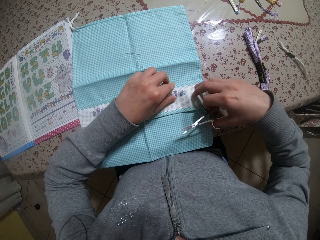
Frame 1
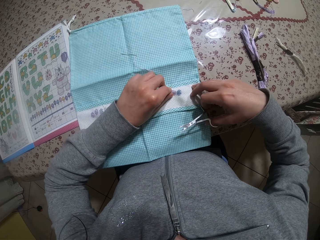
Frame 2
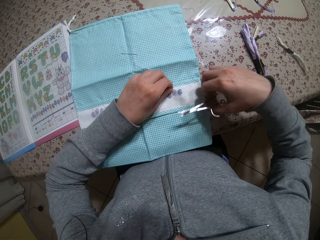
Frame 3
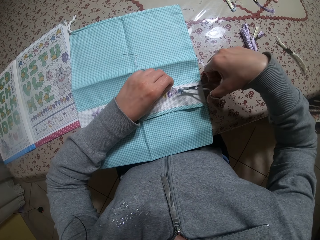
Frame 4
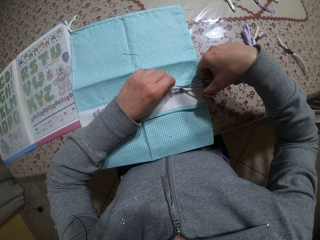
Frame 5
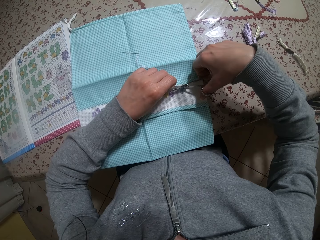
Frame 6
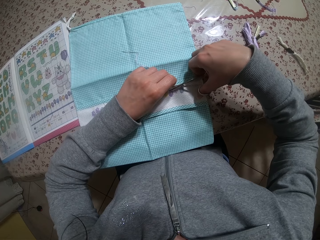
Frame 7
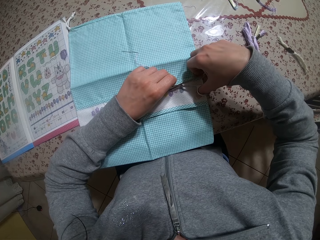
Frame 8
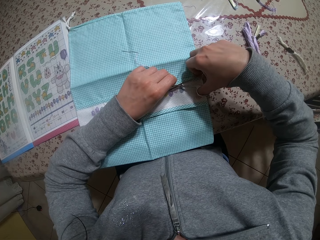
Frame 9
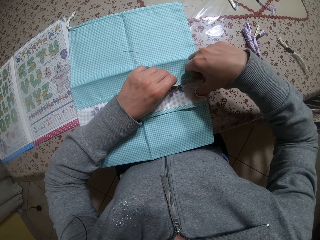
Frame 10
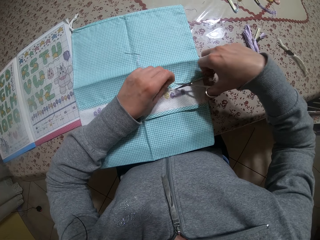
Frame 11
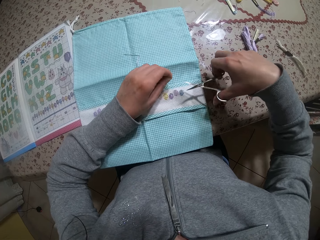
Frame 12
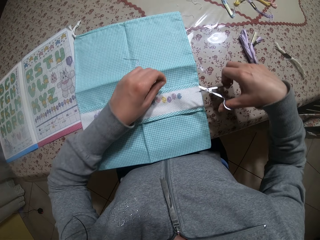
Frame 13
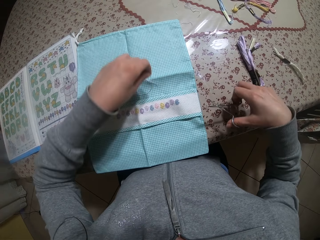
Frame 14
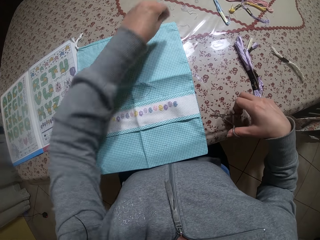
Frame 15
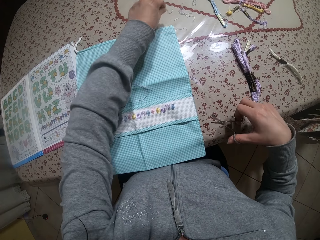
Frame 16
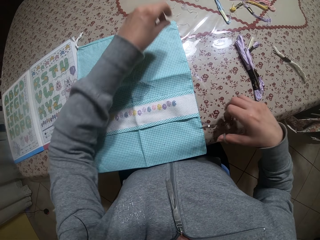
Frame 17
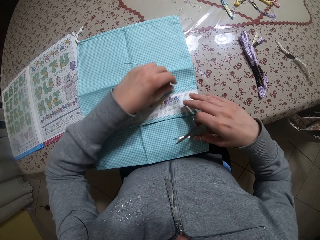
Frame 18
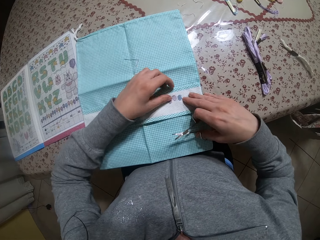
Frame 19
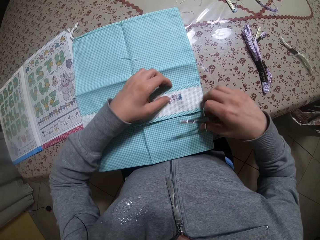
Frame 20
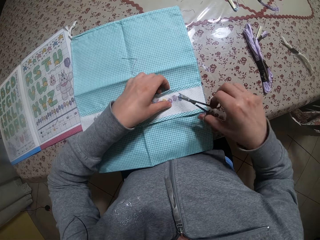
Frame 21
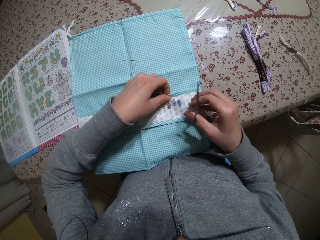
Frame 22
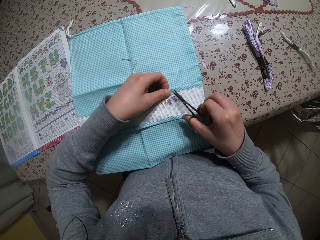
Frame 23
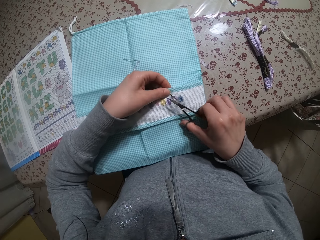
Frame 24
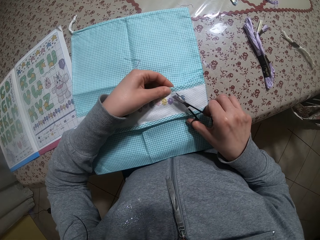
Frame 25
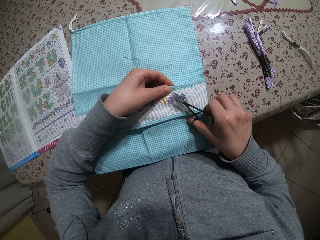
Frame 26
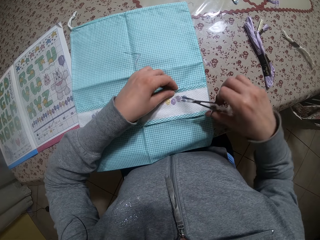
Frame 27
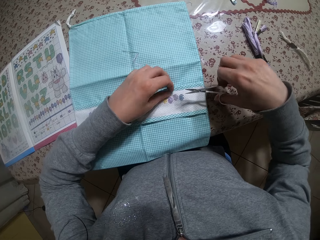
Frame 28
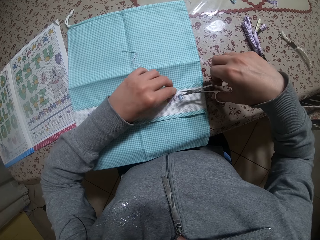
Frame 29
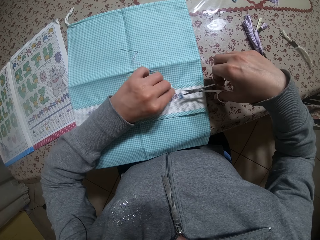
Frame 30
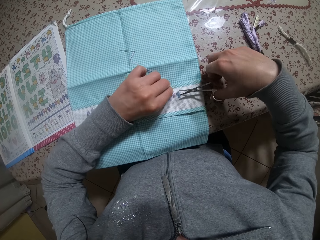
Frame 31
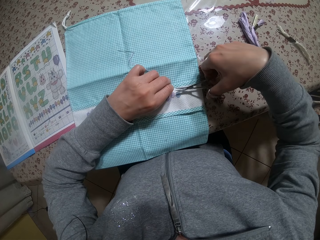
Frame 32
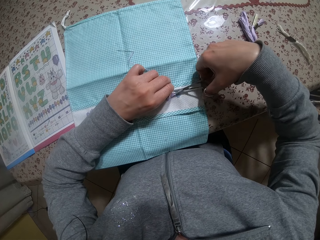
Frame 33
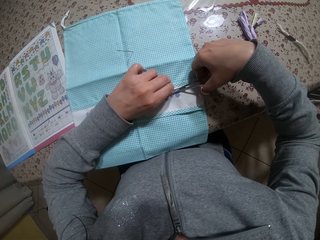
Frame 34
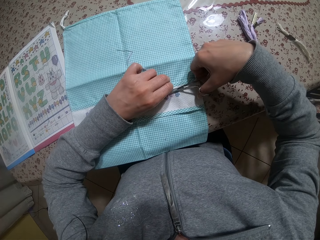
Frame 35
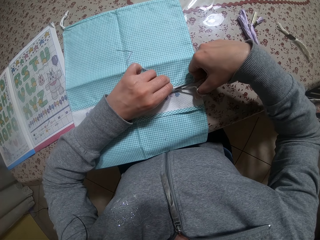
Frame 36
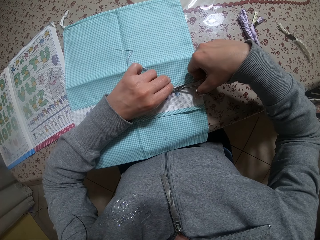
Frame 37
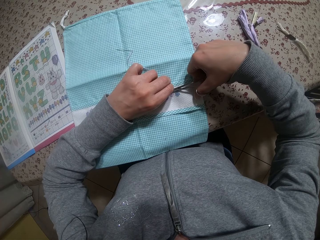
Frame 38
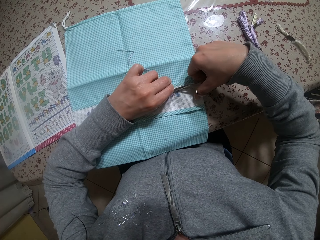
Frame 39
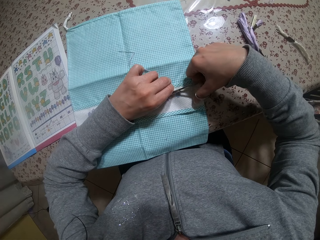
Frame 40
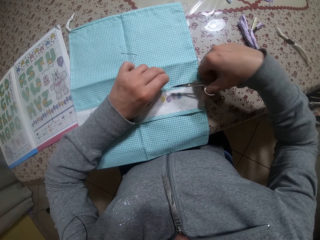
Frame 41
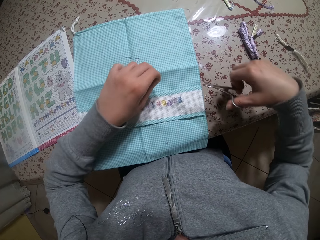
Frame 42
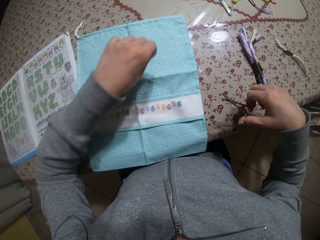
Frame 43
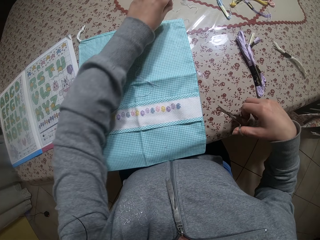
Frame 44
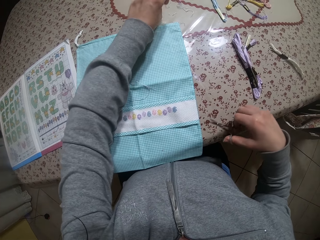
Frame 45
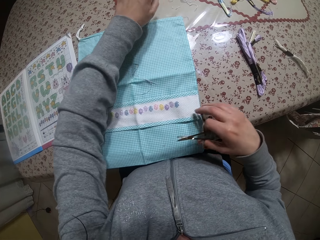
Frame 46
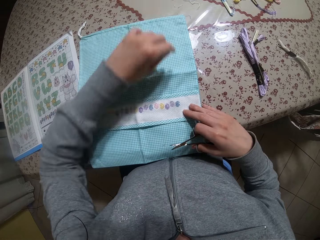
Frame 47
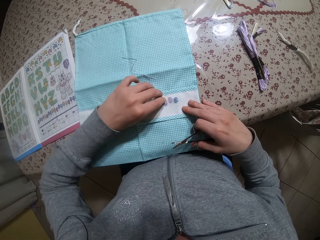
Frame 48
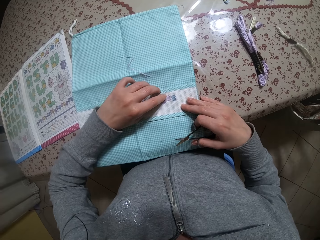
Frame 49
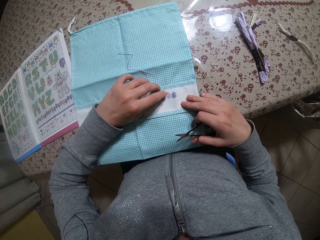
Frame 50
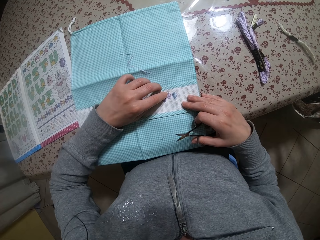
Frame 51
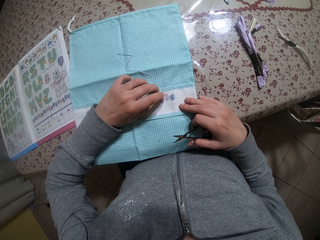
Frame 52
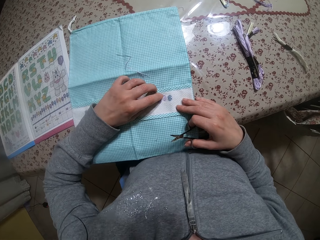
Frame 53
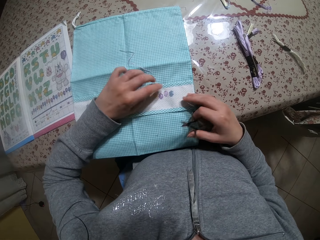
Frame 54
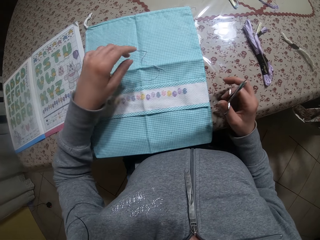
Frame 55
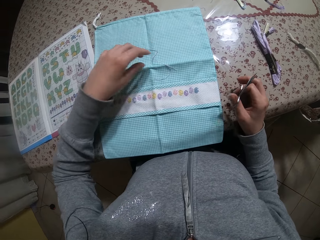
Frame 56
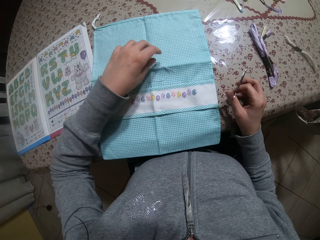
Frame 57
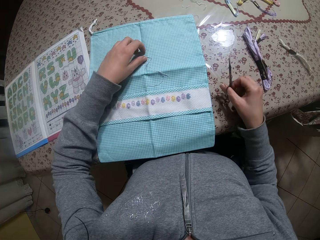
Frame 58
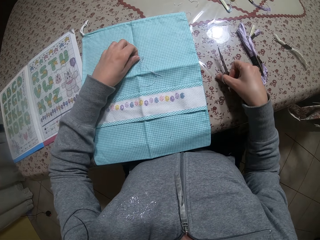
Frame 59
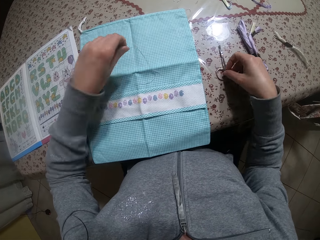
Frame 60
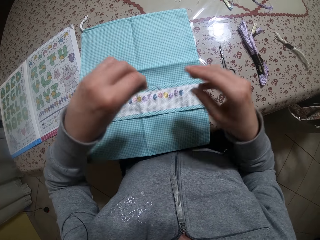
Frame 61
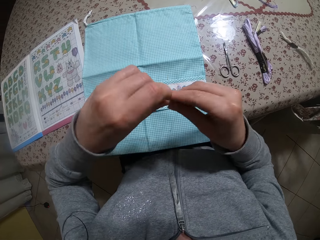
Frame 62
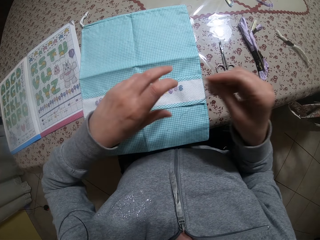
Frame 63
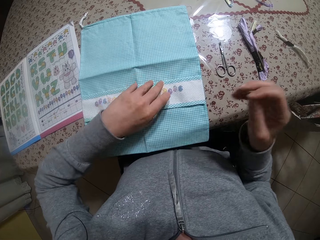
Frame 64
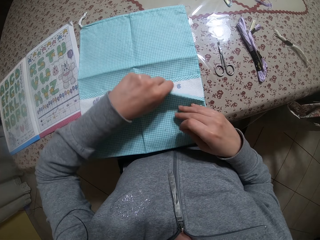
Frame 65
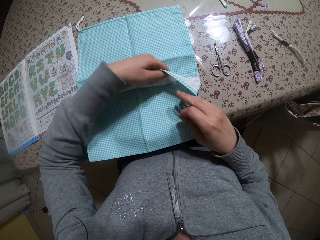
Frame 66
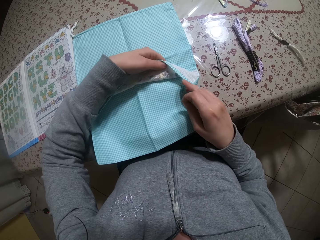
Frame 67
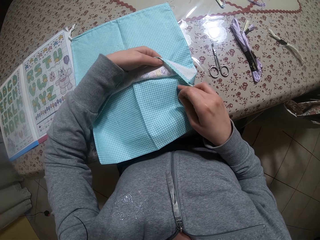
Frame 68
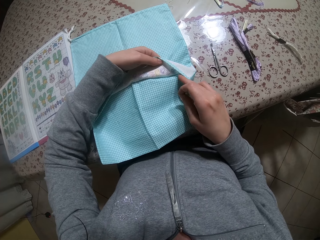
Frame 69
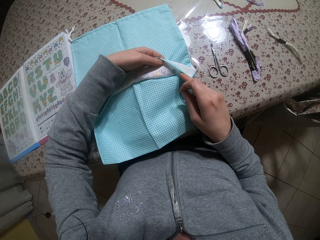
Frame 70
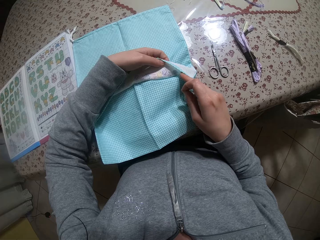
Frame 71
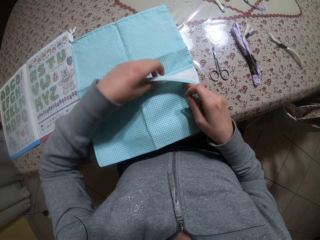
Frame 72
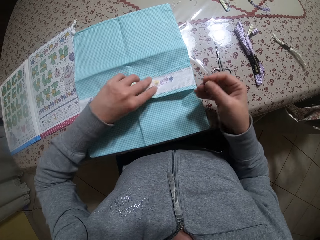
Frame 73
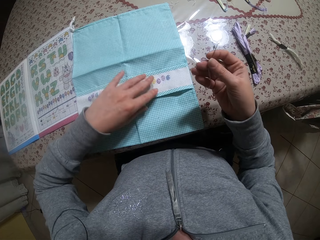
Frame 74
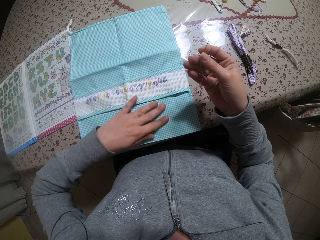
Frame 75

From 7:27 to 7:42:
The camera wearer throws the thread in her left hand on the table. She adjusts the cloth on the table with both hands. She holds the cloth. She holds the thread on the cloth with her left hand. She cuts the thread on the cloth with the pair of scissors in her right hand. She throws the thread in her left hand on the table. She touches the cloth on the table with both hands. She places the pair of scissors in her right hand on the table. She picks up the needle and thread on the cloth with both hands. She holds the needle and thread in her right hand. She holds the cloth on the table with her left hand.

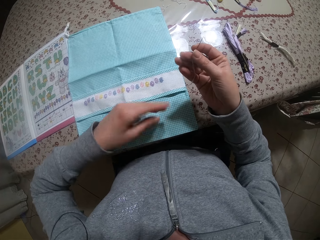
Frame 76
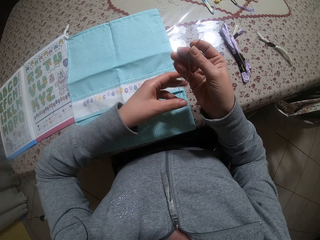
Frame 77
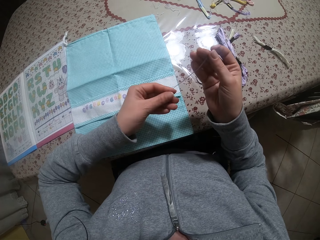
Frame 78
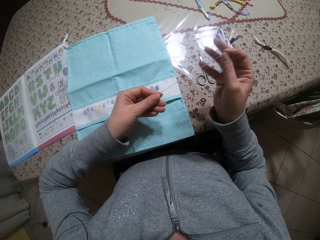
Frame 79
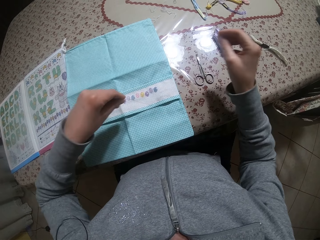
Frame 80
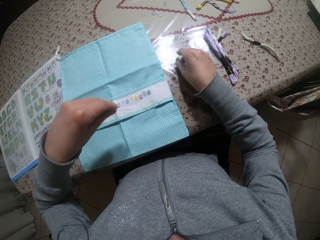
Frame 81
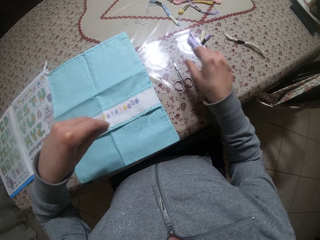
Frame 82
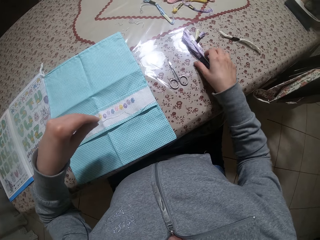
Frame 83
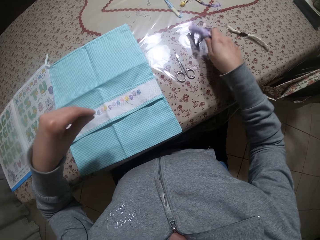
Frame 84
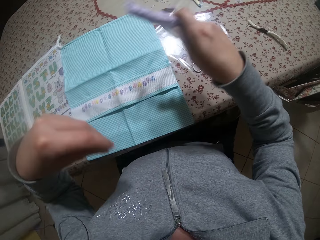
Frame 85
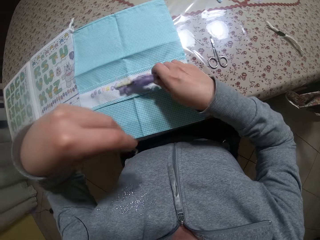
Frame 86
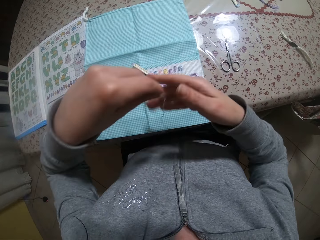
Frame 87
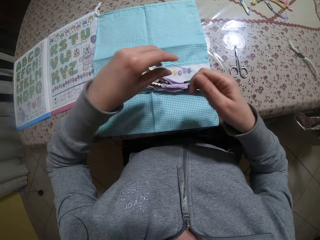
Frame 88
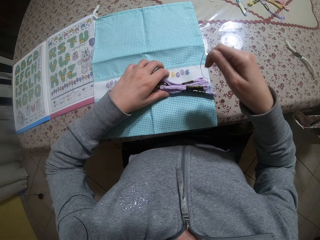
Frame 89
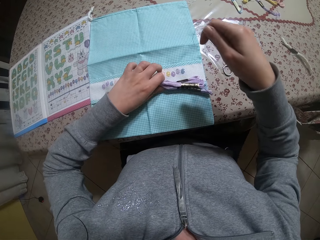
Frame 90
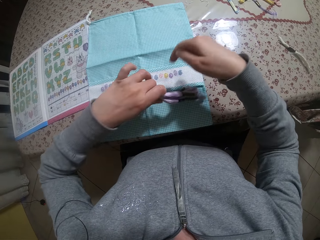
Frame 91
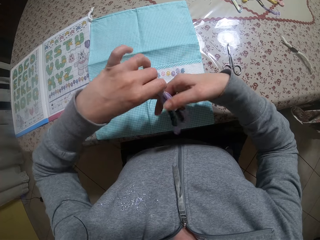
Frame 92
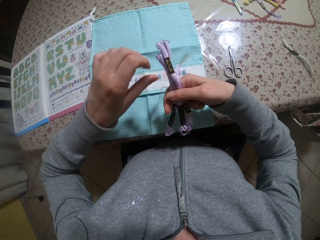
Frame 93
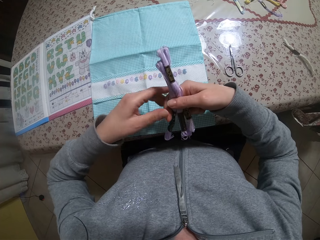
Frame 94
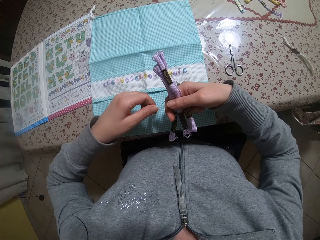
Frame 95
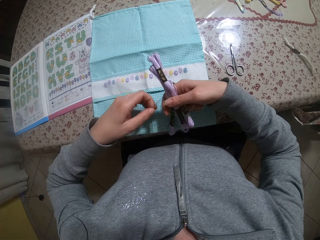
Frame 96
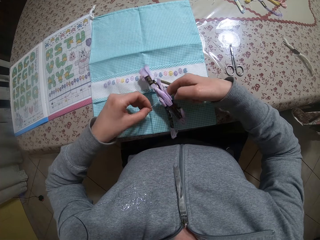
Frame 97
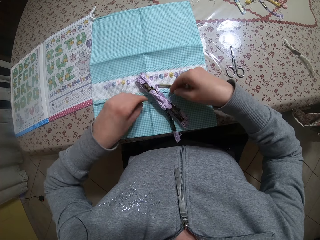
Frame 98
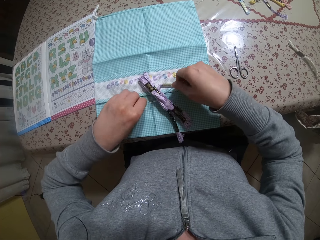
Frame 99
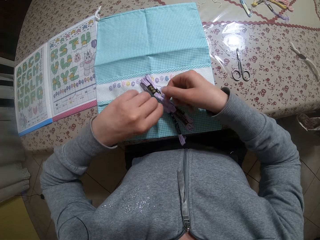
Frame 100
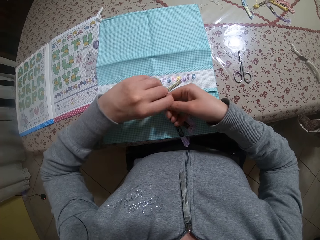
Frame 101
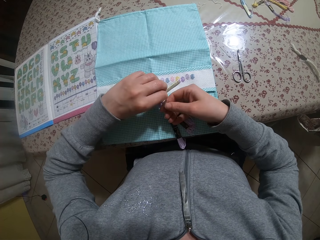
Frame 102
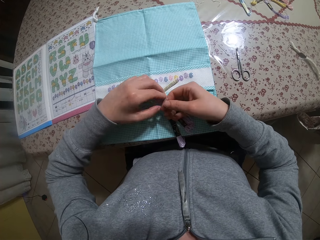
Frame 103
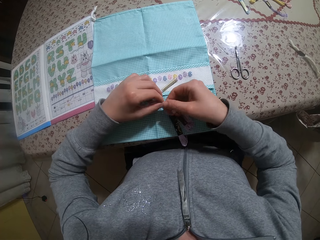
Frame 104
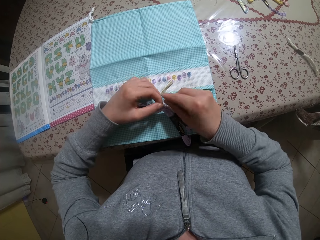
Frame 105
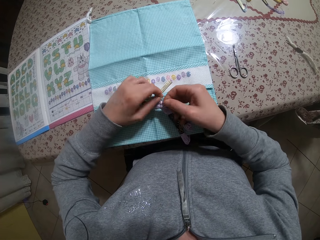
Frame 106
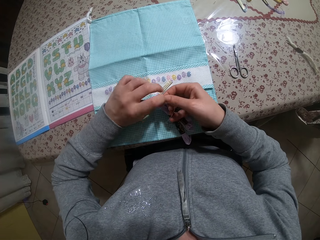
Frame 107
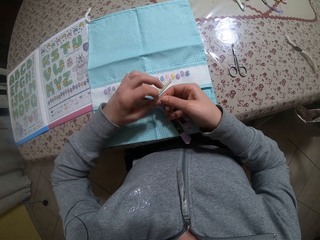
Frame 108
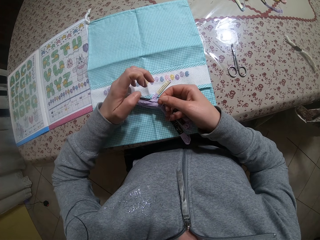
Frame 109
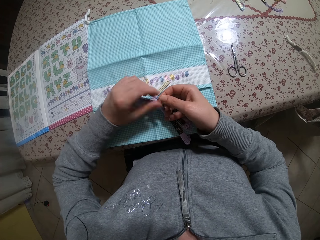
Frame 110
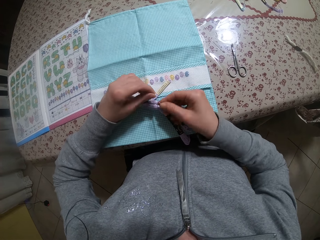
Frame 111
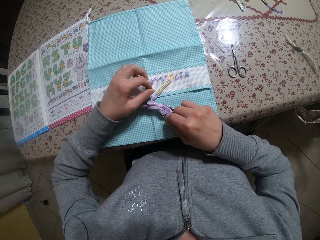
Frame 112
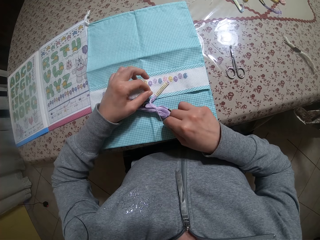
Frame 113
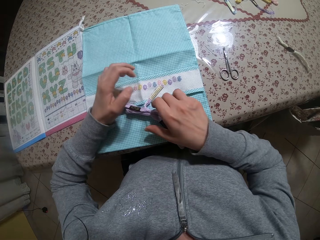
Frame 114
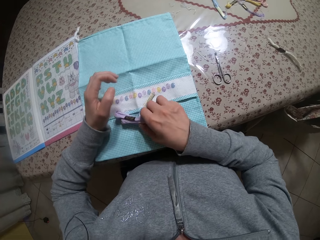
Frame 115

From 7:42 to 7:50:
The camera wearer pulls the thread. She drops the needle and thread in her right hand on the table. She picks up the roll of thread from the table with her right hand. She drops the roll of thread on the cloth on the table with her right hand. She holds a piece of thread with both hands. She picks up the roll of thread on the cloth on the table with her left hand. She holds the roll of thread in her right hand. She drops the roll of thread in her right hand on the table. She ties the roll of thread with the piece of thread in both hands.
